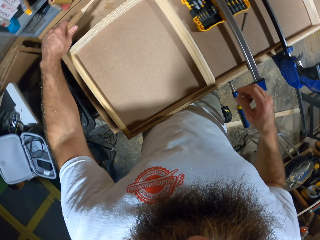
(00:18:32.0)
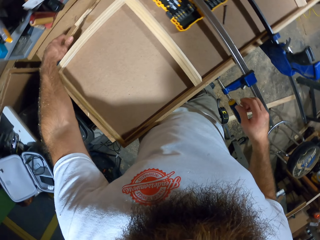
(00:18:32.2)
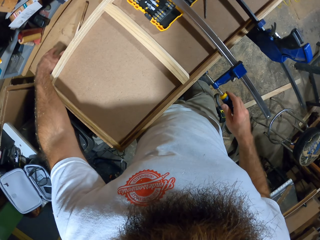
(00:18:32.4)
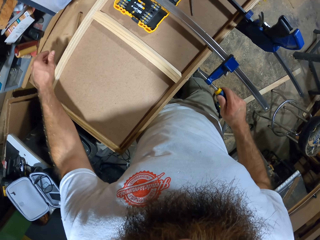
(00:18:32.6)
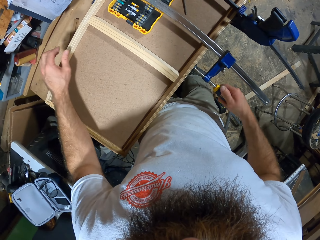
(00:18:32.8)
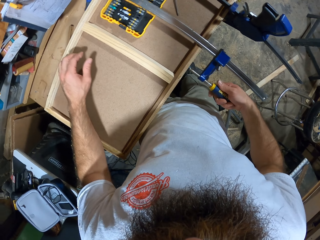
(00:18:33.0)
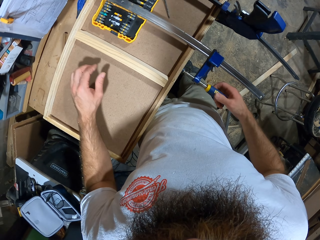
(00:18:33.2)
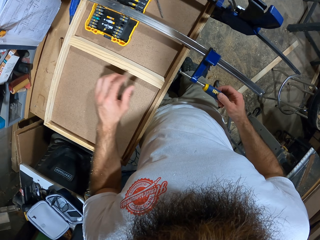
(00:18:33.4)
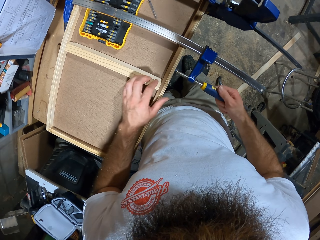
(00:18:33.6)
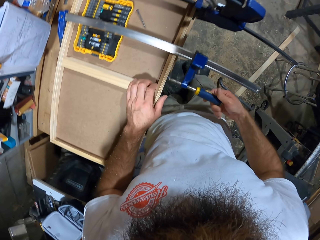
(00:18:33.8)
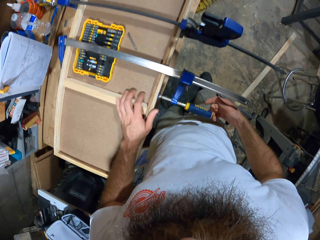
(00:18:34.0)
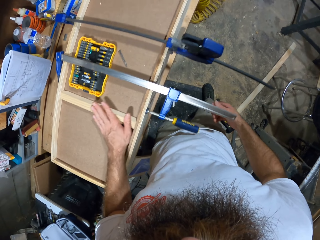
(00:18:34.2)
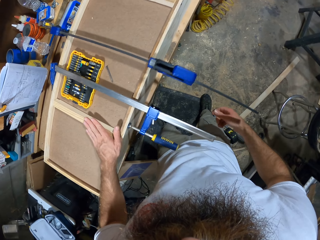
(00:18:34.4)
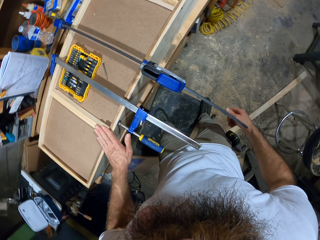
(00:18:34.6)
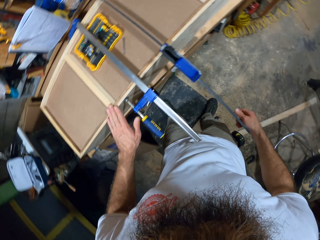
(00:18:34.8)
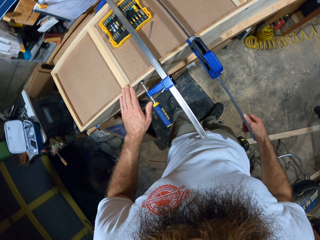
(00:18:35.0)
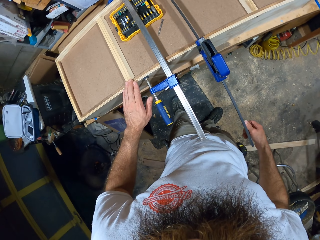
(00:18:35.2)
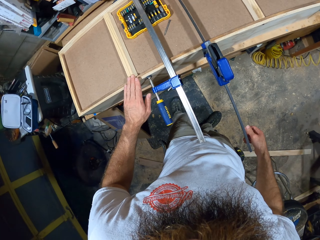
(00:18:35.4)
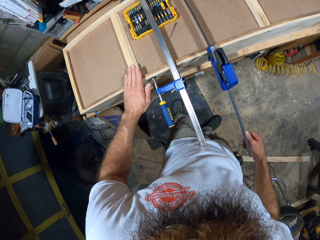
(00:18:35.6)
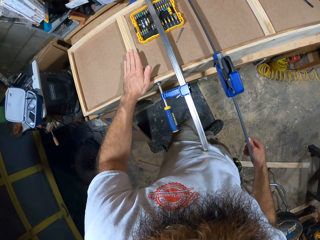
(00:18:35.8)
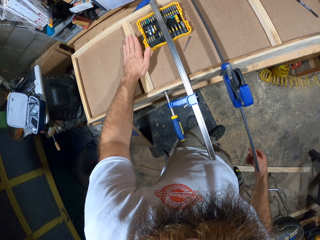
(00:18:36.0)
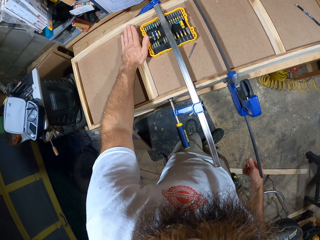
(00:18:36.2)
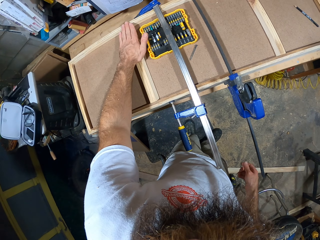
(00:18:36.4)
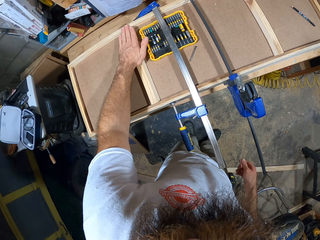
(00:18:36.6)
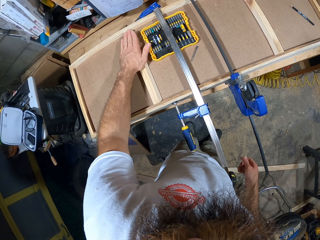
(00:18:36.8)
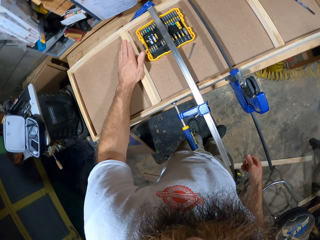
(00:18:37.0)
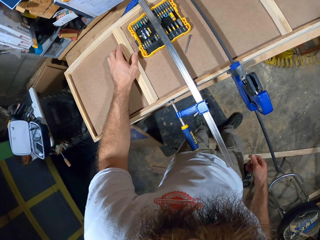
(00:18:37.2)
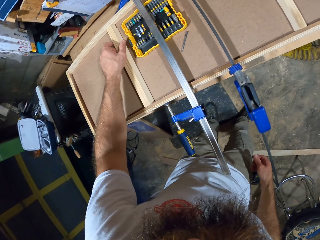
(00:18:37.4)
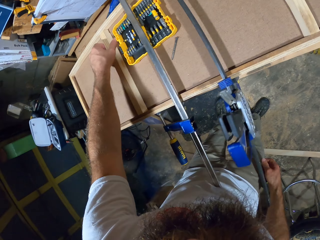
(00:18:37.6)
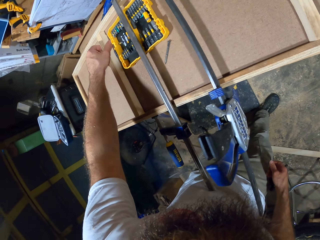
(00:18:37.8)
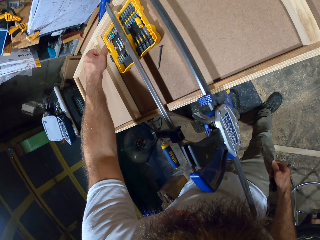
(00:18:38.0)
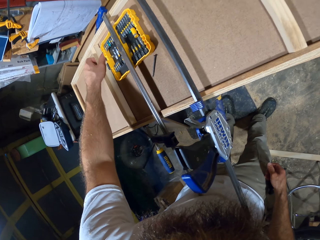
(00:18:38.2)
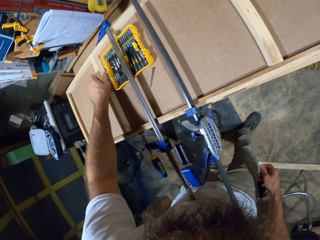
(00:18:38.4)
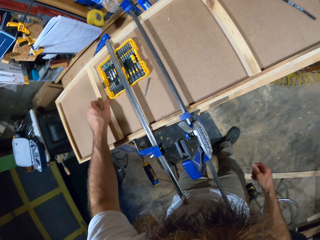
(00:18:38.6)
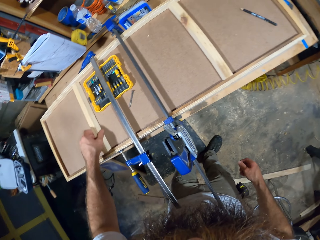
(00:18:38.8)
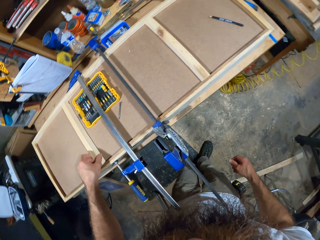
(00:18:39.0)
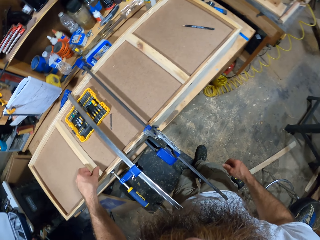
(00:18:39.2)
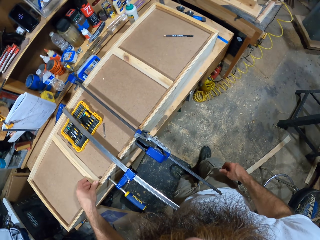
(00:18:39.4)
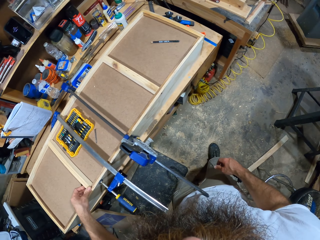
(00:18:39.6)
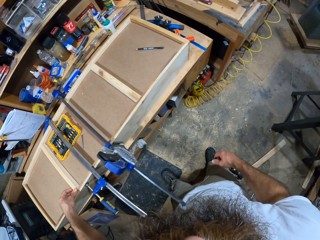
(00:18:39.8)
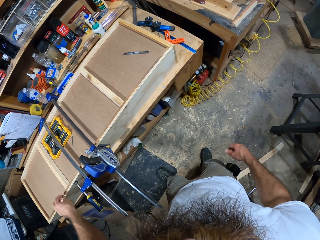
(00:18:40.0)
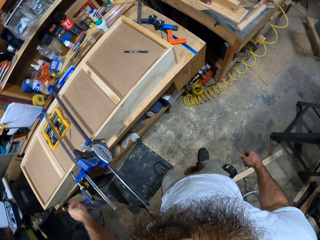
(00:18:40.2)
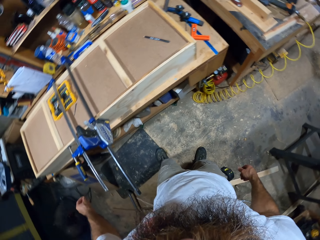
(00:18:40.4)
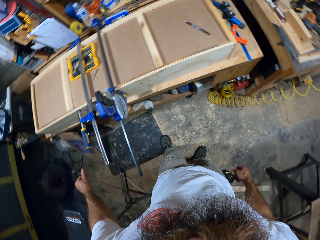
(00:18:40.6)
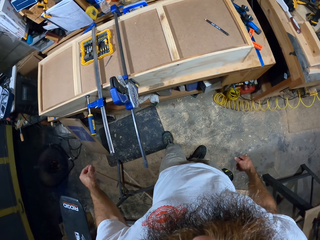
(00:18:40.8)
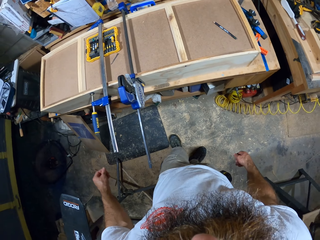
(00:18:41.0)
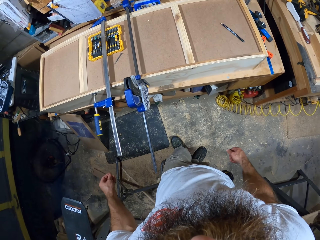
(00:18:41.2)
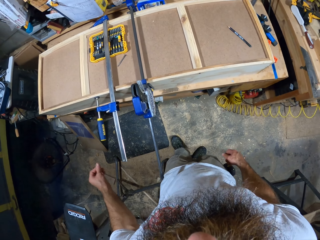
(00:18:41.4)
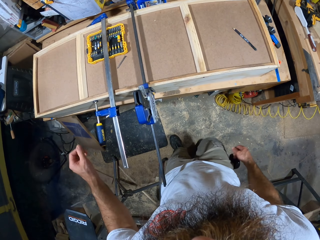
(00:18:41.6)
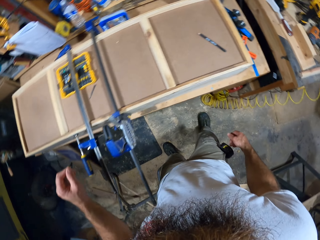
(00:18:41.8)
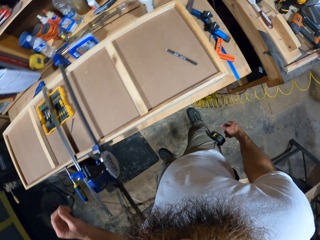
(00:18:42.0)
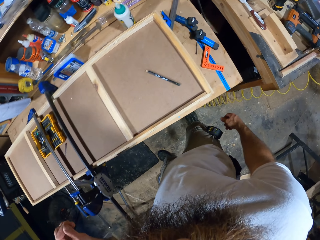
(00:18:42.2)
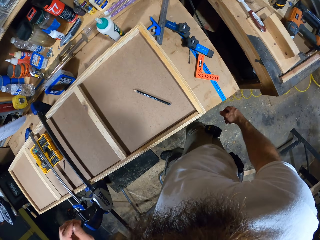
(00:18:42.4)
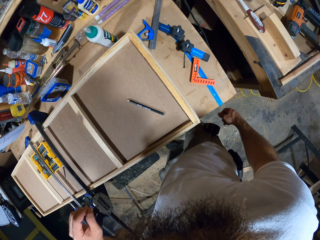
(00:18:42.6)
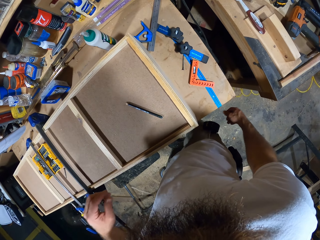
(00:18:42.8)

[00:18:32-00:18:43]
The camera wearer drops the piece of wood or timber on the table with his left hand. He tightens a wood clamp on the woodwork with his right hand. He touches the piece of wood on the woodwork with his left hand. He moves his hands. He holds the timber. He moves around the workshop.

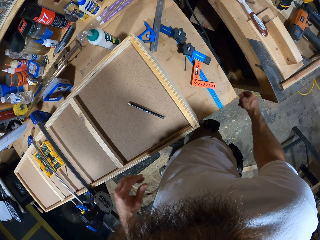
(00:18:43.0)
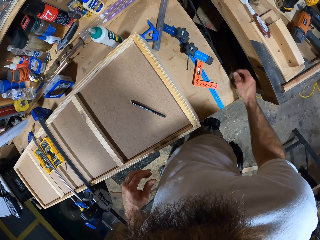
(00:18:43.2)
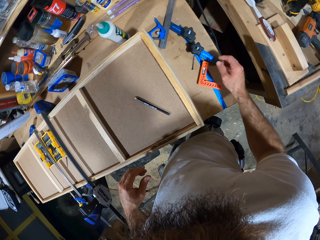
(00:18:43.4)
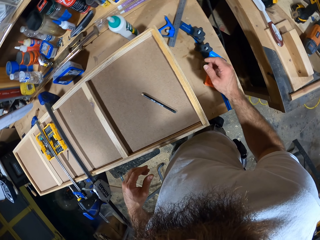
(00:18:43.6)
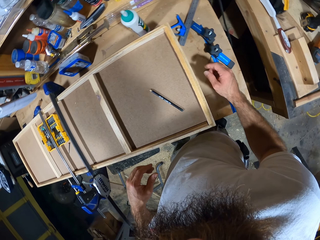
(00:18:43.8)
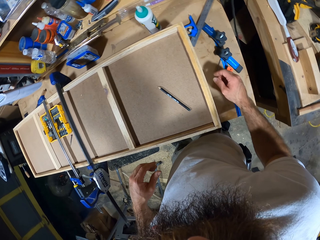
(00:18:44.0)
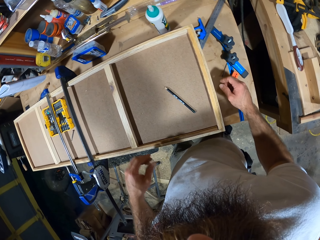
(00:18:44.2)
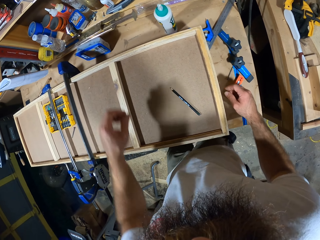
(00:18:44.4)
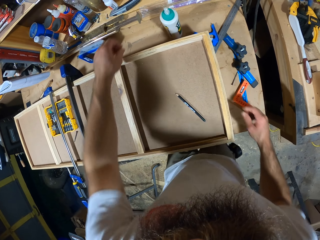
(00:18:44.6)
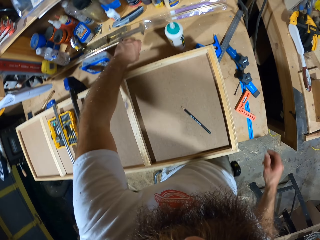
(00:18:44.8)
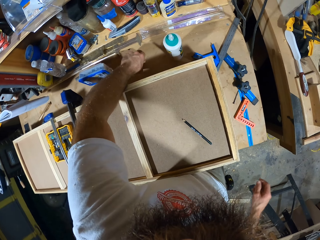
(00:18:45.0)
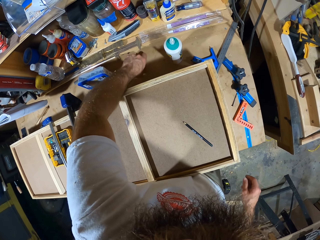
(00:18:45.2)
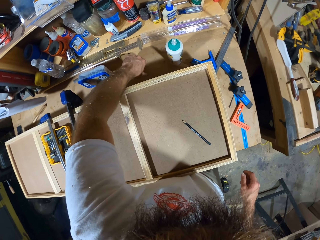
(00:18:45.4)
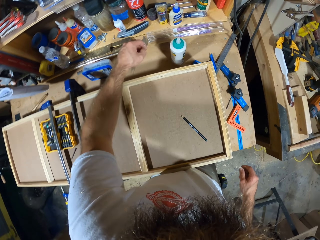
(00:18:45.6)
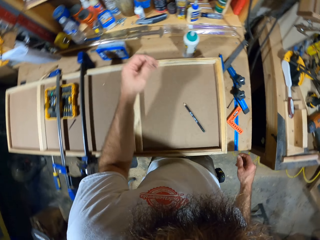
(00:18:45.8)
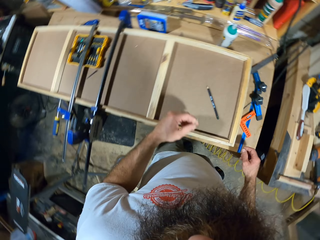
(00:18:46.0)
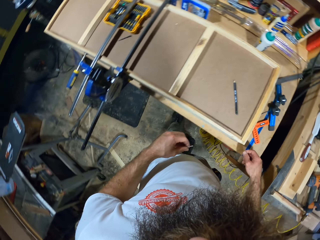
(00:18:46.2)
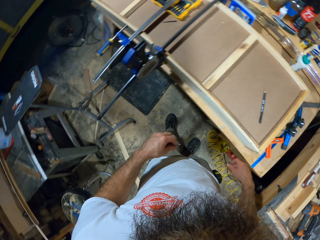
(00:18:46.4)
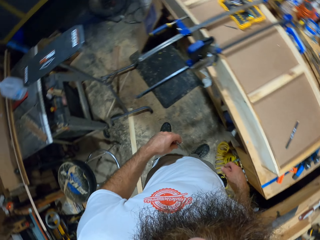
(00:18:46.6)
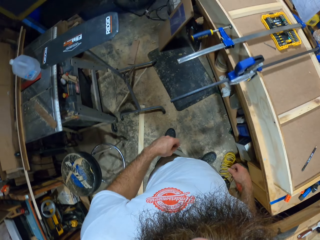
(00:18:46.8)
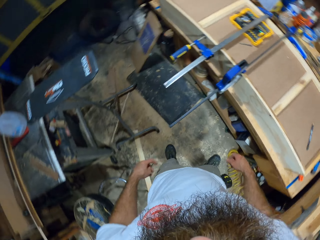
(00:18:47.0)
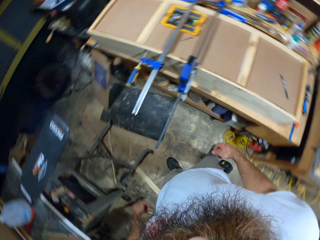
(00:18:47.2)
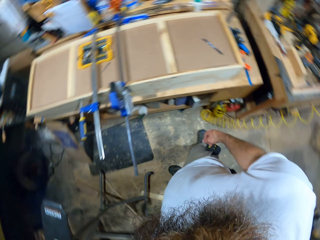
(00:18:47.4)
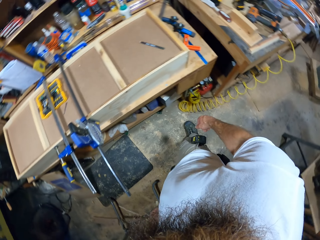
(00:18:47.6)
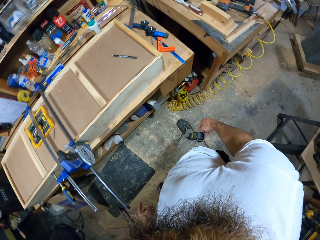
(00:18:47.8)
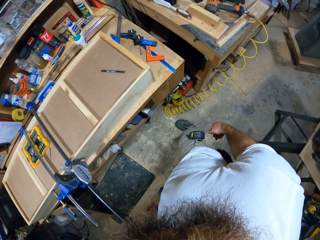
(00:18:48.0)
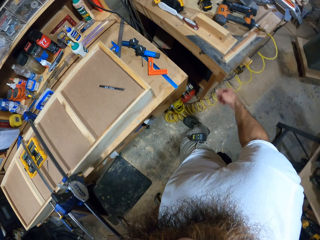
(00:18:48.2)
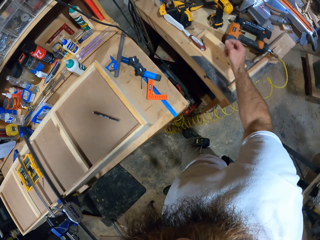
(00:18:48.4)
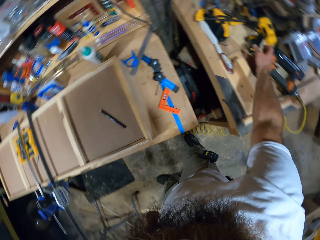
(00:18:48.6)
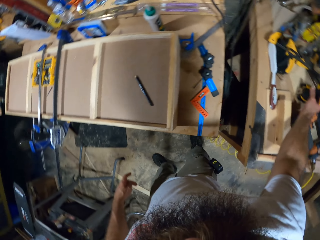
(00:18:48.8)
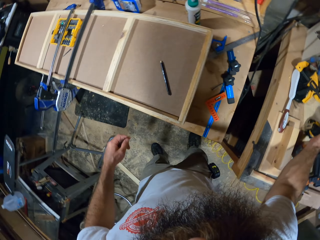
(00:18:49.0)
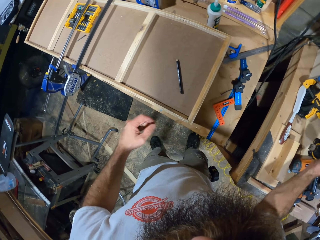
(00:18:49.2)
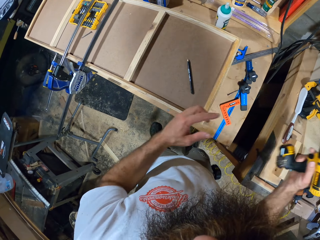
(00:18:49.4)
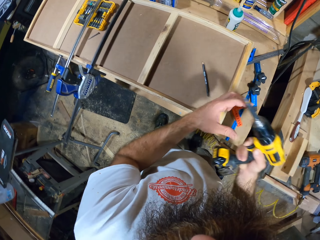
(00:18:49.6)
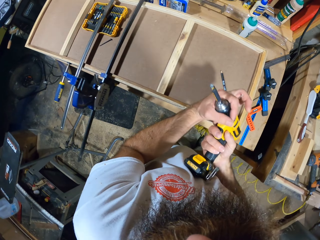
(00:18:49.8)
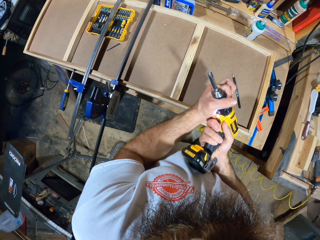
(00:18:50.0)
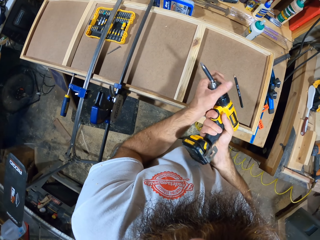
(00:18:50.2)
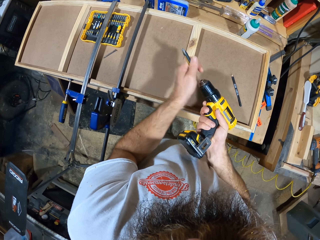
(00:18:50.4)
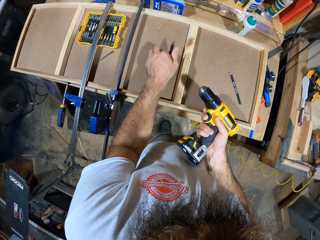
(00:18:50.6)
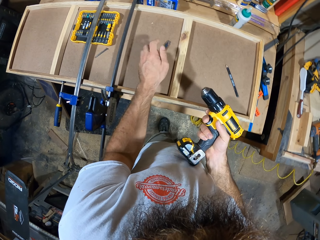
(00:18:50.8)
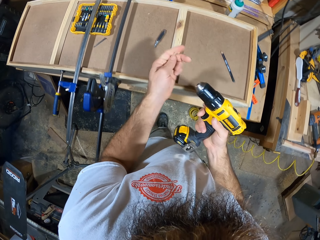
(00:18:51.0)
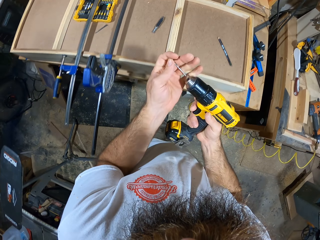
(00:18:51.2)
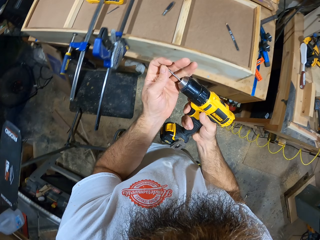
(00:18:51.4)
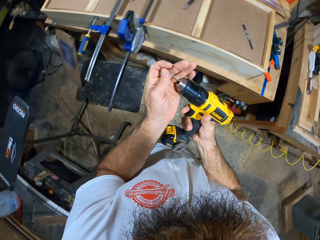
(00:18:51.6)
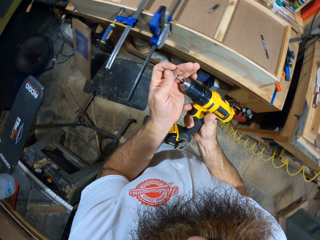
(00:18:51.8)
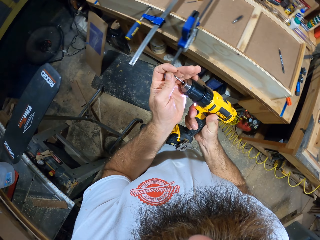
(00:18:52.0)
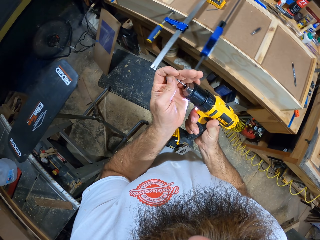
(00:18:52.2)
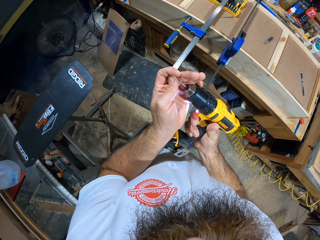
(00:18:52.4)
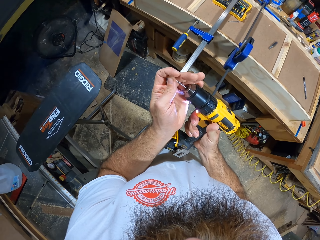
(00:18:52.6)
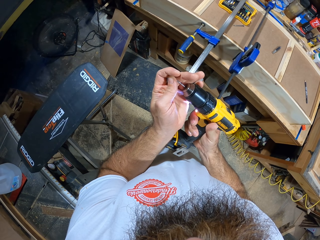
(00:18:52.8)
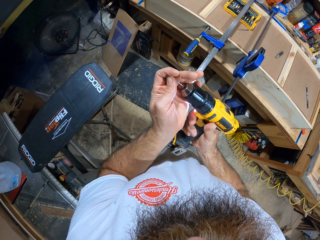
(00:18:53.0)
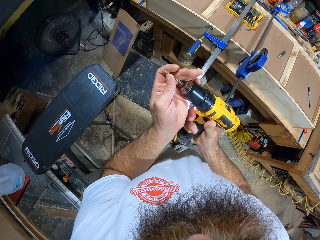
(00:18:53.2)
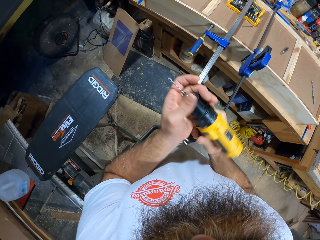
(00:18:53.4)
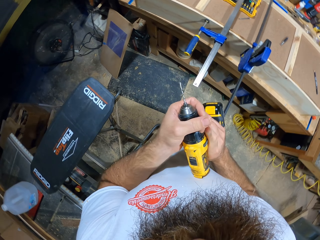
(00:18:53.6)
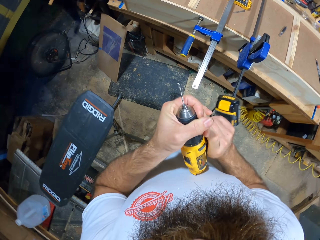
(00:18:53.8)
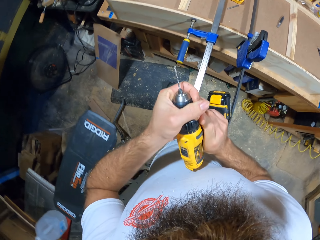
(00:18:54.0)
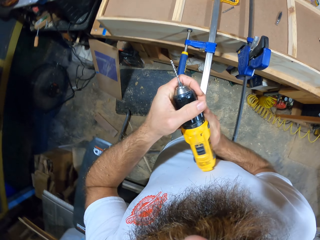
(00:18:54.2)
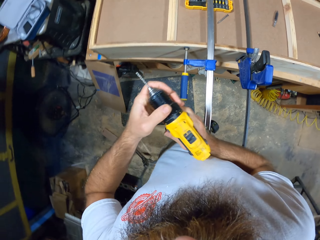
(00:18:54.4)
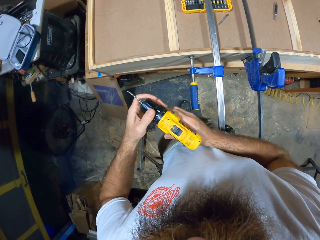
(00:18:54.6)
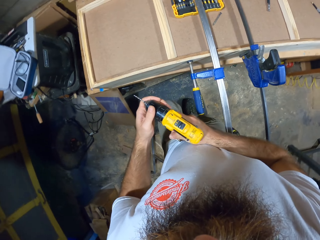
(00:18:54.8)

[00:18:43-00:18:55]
The camera wearer picks up a drill from the table with his left hand. He moves around the workshop. He picks up a drill gun from the table with his right hand. He unscrews the drill of the drill gun with his left hand. He drops the drill of the drill gun on the woodwork with his left hand. He puts the drill in his left hand on the drill gun in his right hand.
